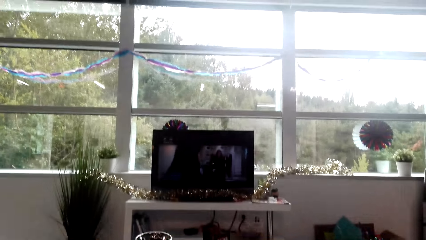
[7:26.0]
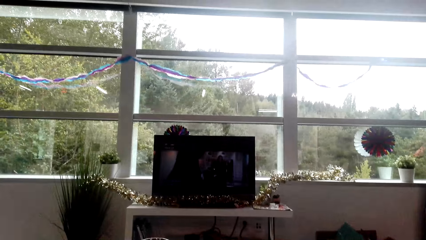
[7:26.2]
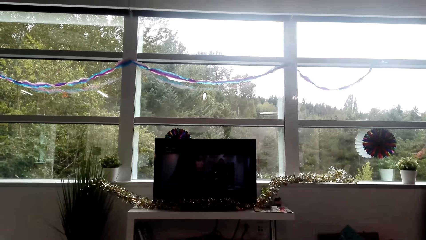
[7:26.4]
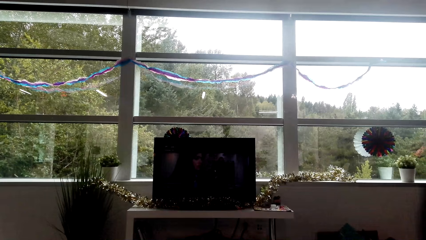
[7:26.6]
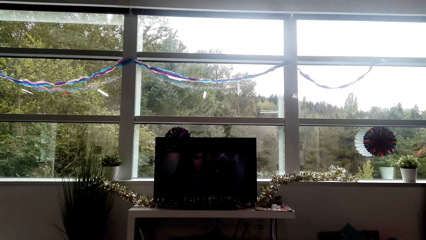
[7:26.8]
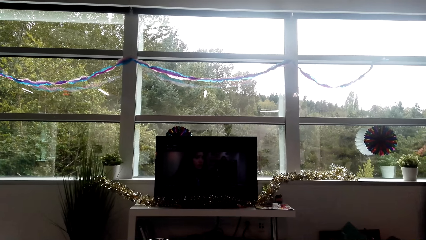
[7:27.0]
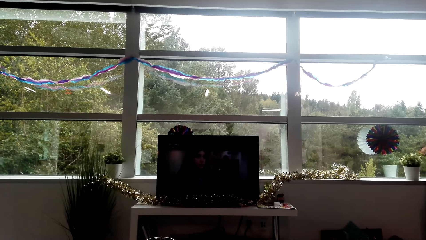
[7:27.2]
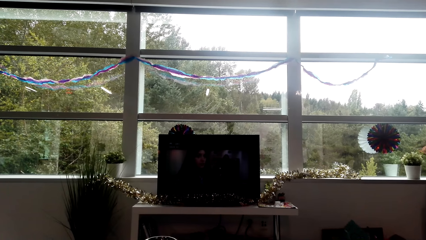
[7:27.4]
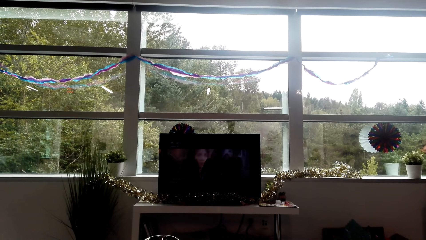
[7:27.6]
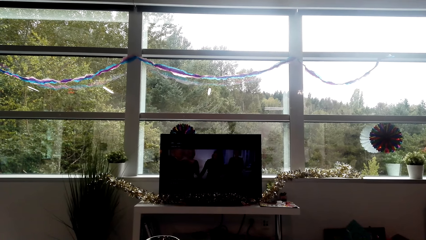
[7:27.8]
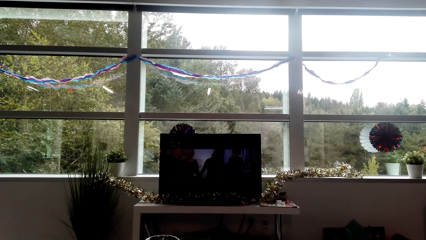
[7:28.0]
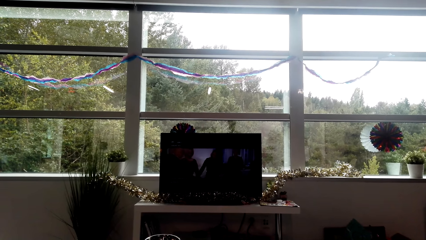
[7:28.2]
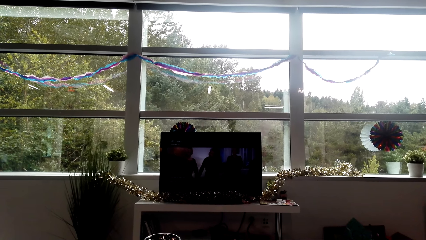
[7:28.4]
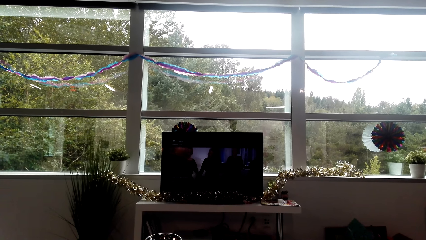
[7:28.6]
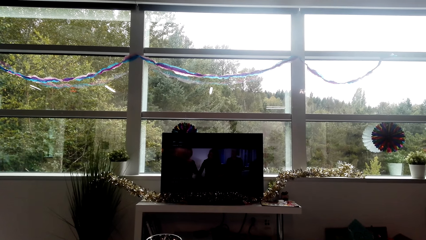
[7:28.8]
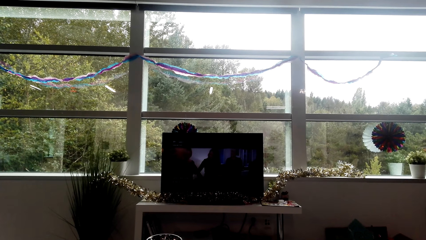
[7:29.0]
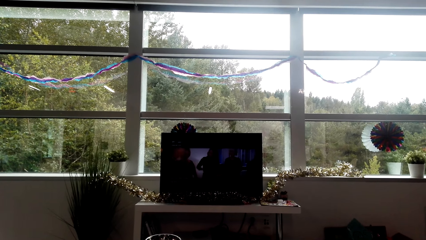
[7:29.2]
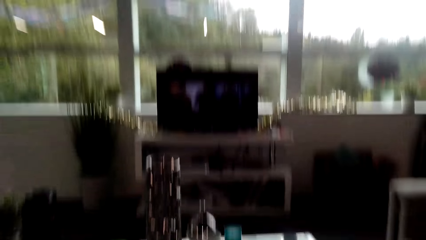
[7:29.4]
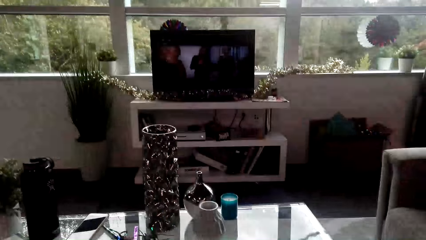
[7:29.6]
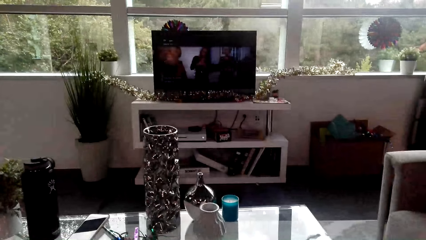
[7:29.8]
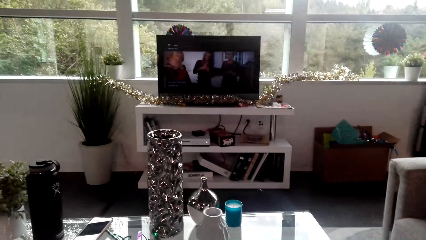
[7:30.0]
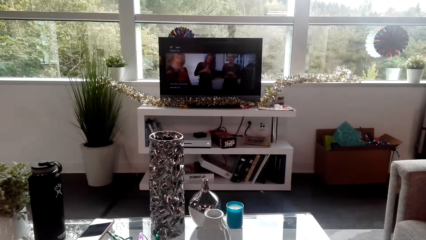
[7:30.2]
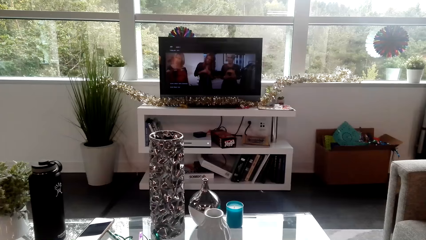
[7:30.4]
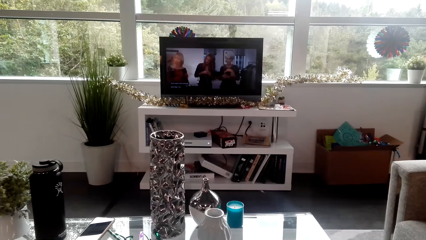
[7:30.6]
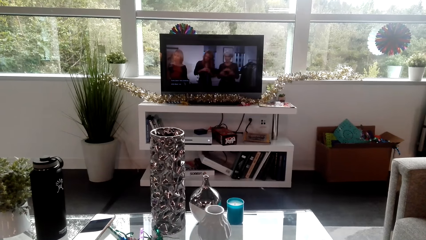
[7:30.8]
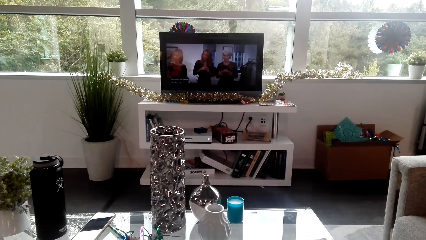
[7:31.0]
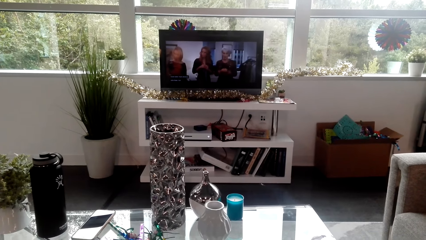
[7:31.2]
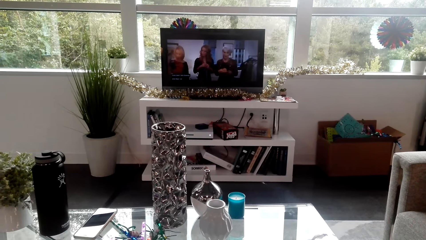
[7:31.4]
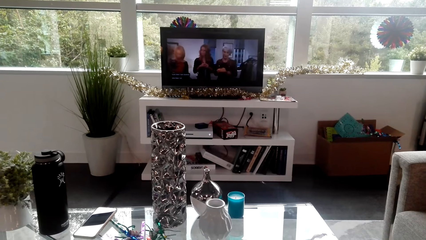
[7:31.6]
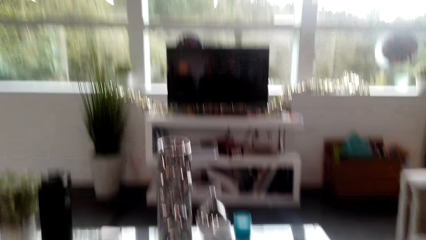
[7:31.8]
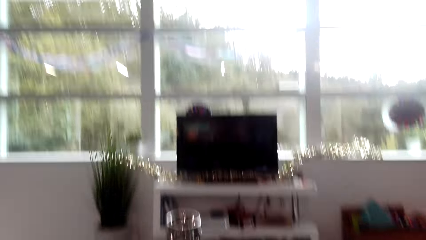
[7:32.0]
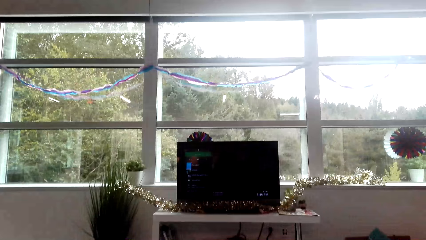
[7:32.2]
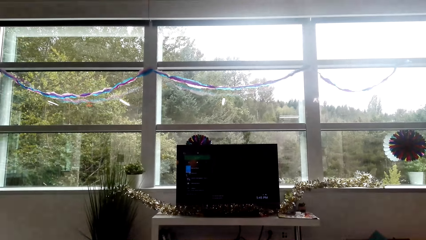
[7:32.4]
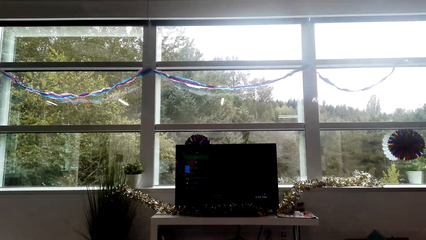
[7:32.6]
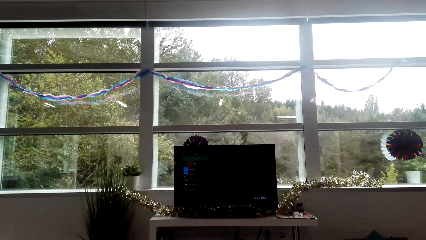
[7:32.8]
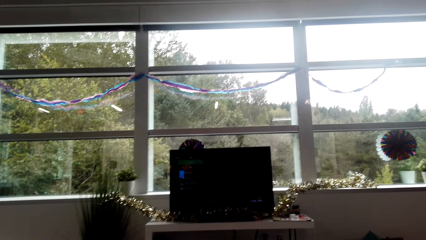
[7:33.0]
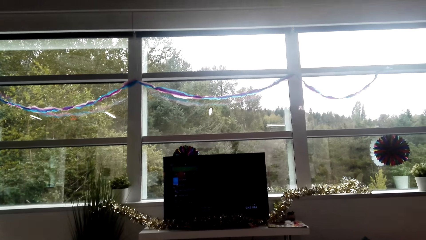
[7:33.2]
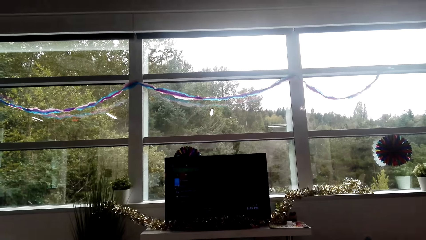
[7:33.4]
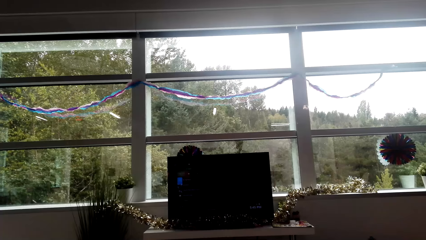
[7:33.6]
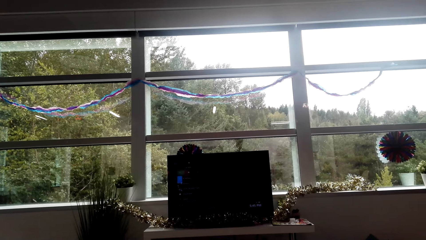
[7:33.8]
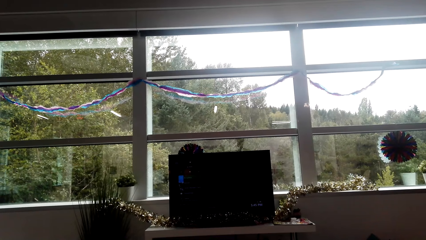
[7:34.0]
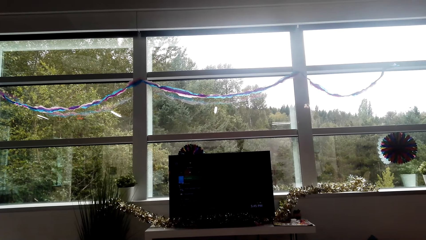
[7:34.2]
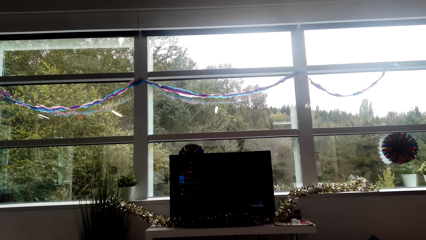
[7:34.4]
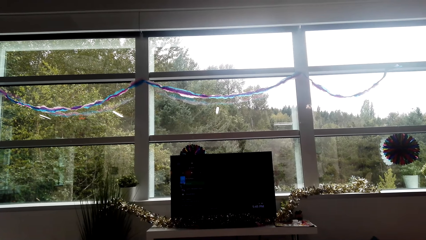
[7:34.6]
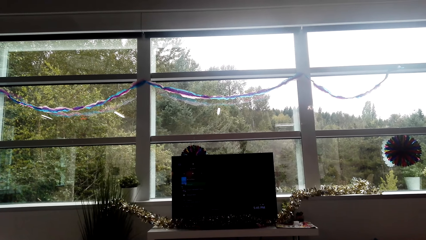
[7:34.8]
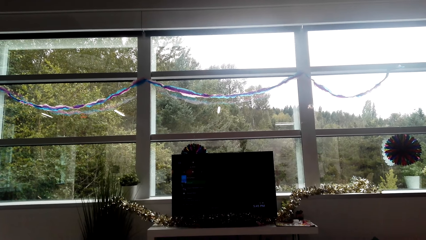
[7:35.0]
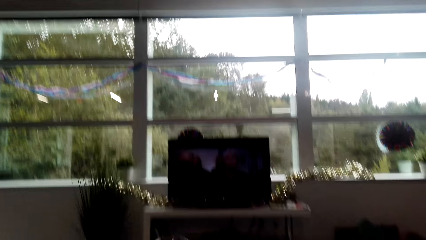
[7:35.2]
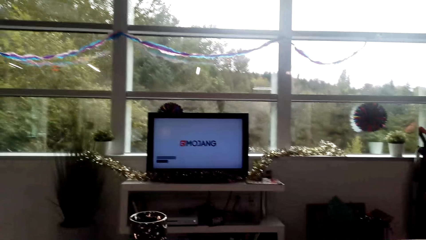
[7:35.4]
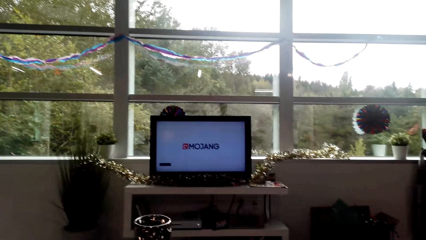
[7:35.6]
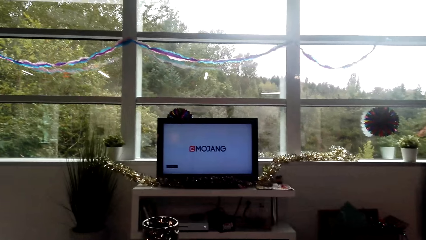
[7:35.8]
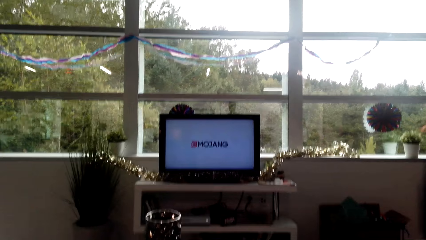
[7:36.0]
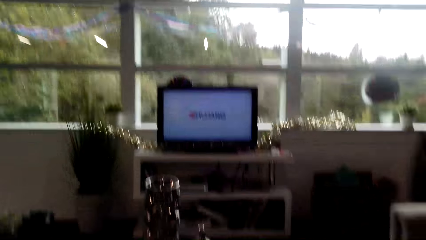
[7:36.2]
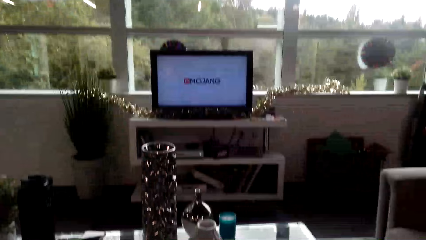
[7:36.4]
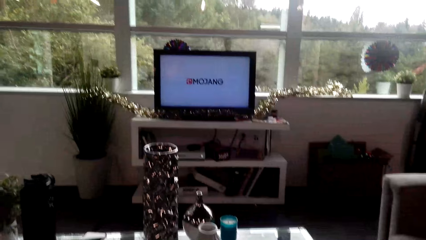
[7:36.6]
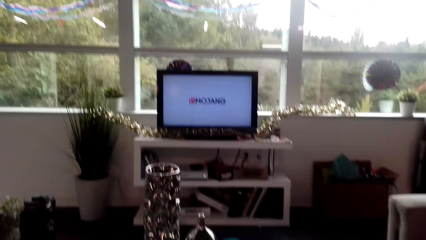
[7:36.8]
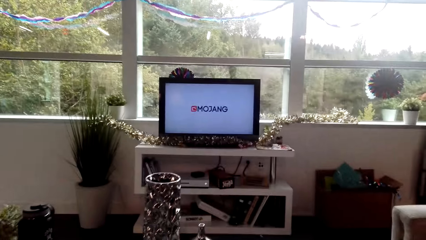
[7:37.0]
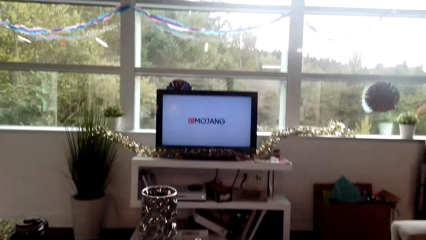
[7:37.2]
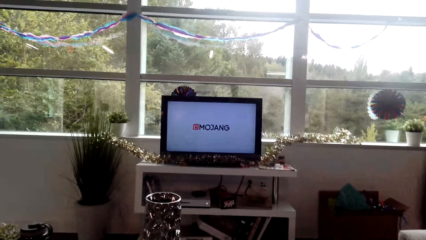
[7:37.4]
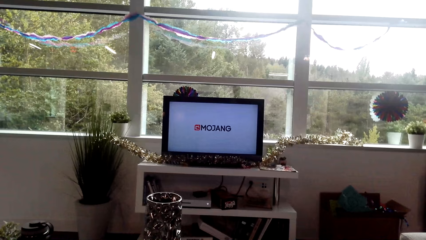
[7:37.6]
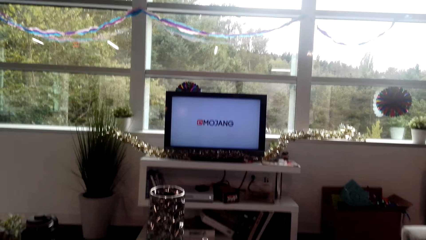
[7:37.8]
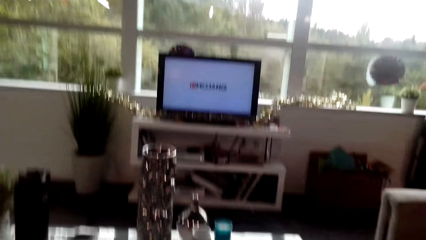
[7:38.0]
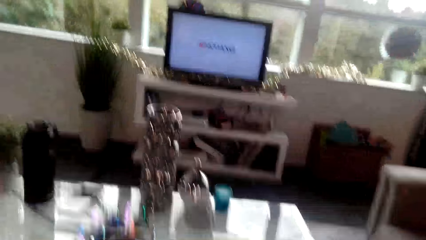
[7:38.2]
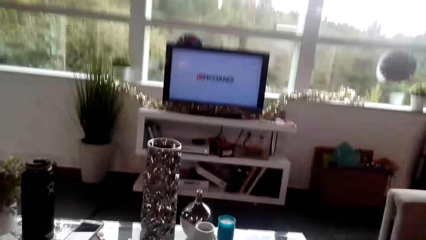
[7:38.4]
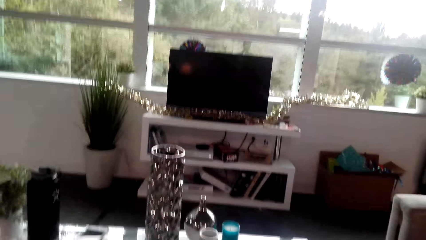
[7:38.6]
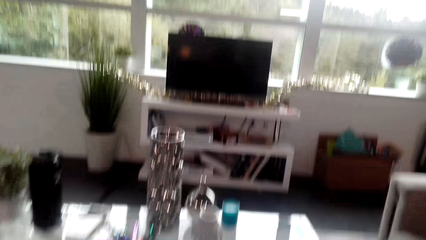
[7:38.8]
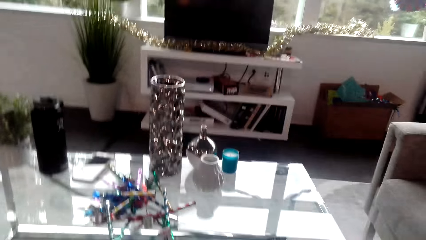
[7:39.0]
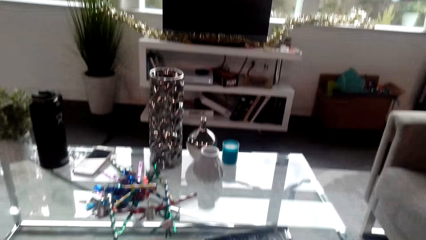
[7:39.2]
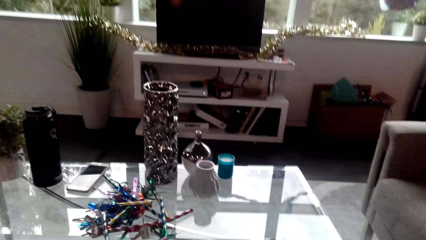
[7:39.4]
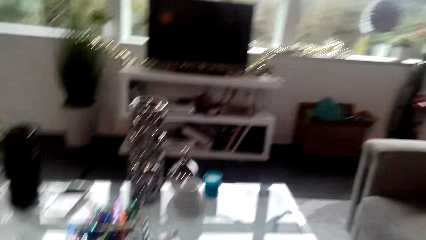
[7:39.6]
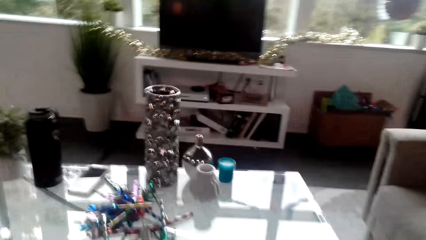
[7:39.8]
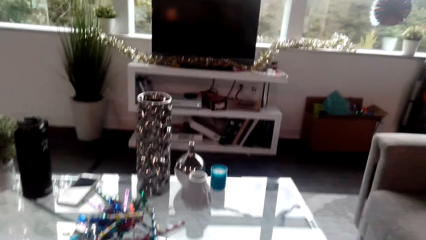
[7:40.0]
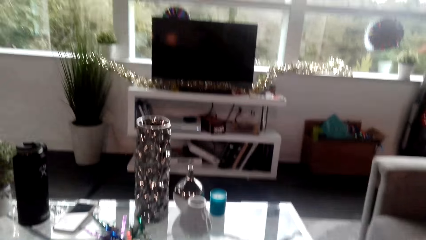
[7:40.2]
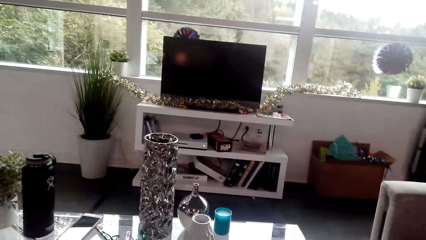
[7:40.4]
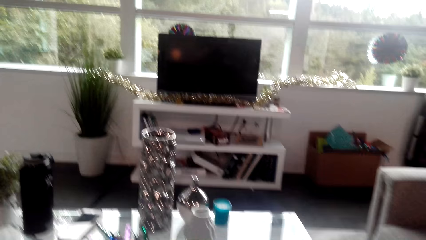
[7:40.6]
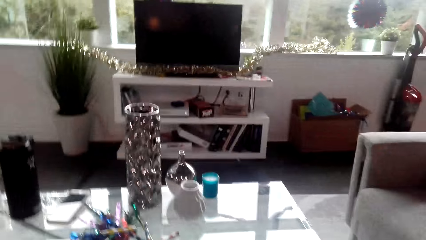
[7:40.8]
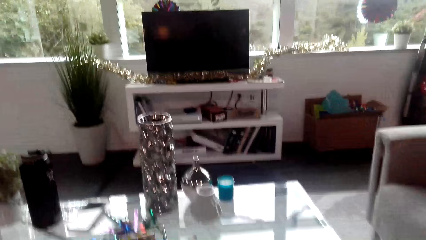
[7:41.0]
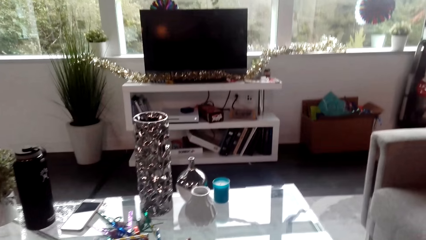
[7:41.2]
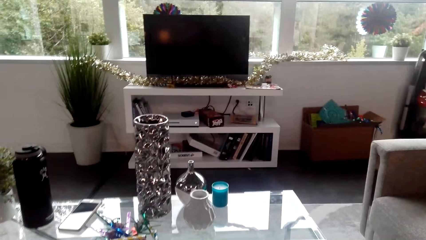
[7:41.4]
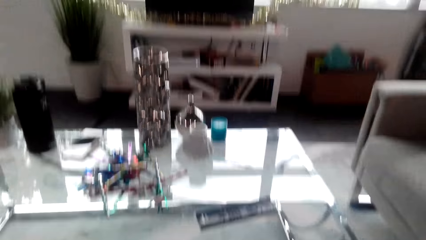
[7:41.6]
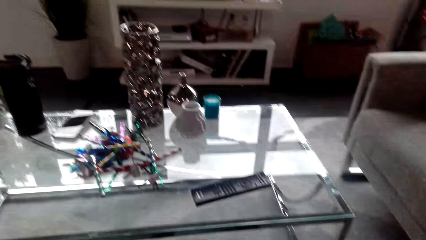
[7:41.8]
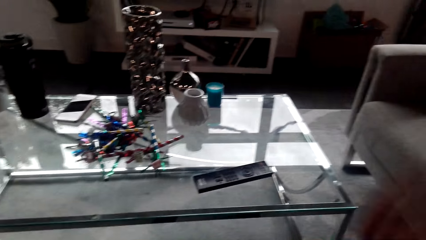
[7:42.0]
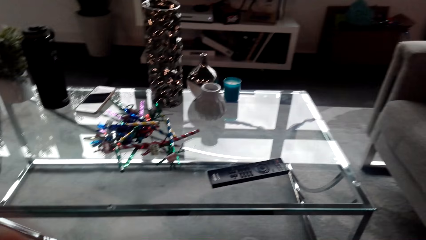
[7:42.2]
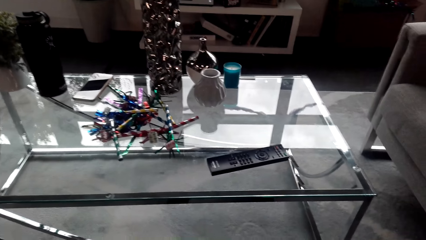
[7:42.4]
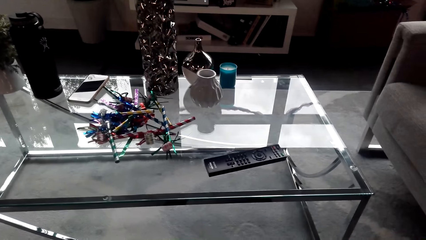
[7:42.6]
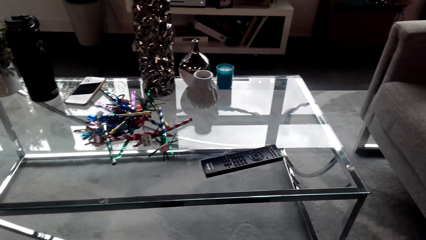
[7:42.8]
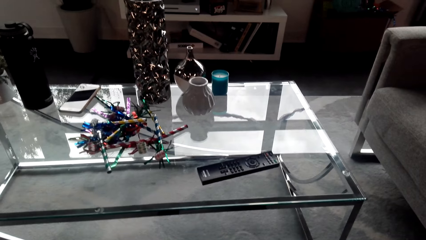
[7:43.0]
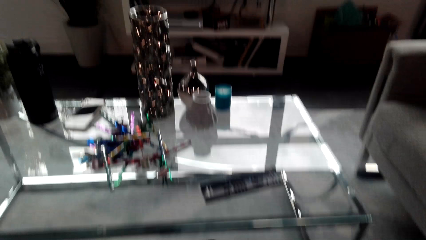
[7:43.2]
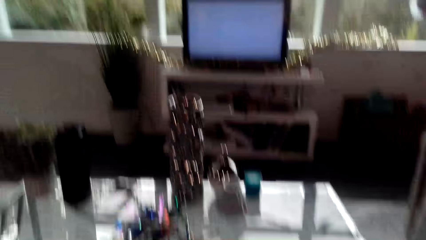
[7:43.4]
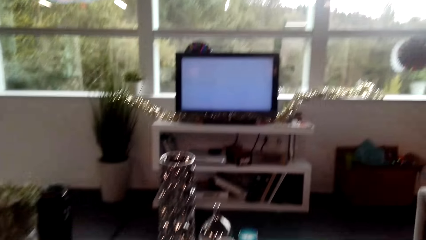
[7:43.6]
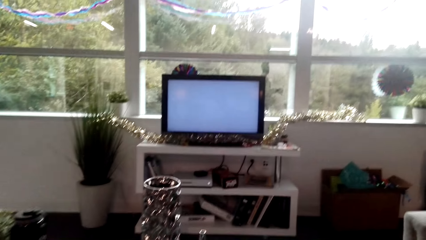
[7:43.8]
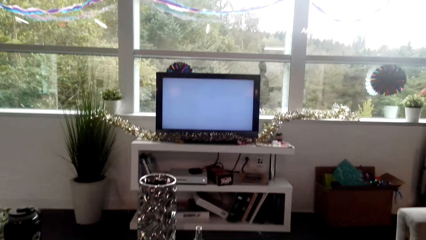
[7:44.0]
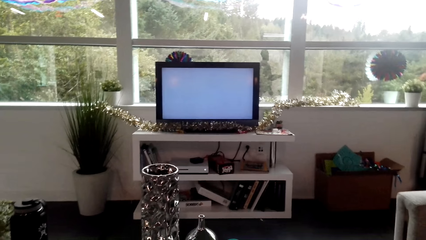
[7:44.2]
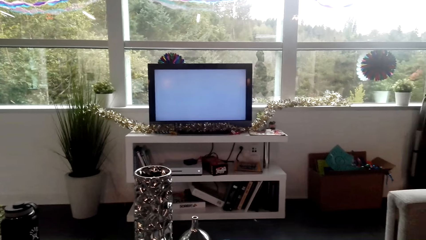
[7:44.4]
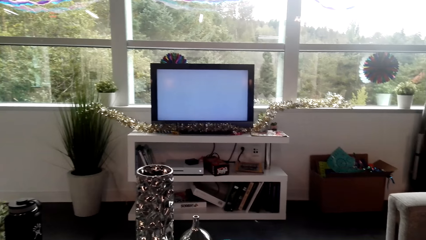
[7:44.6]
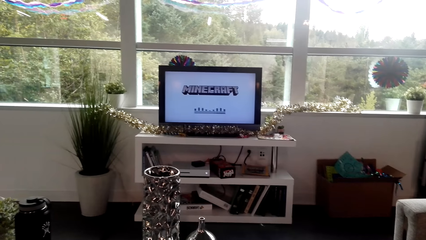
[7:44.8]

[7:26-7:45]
The camera wearer interacts with a man. They adjust the camera.
